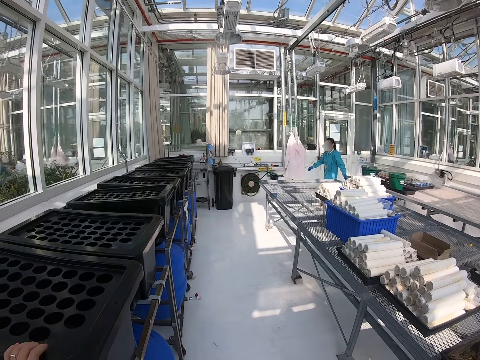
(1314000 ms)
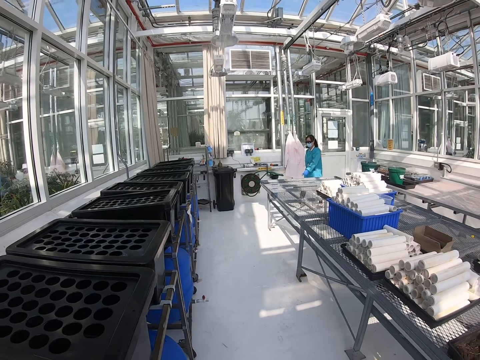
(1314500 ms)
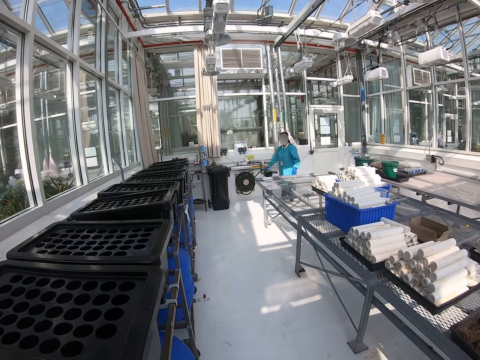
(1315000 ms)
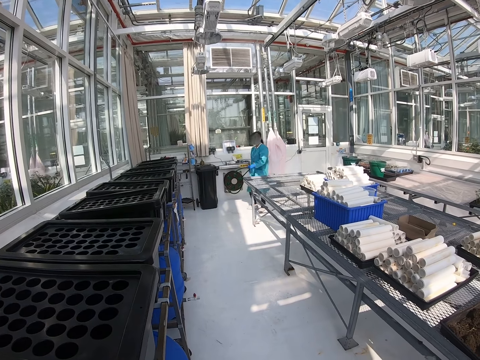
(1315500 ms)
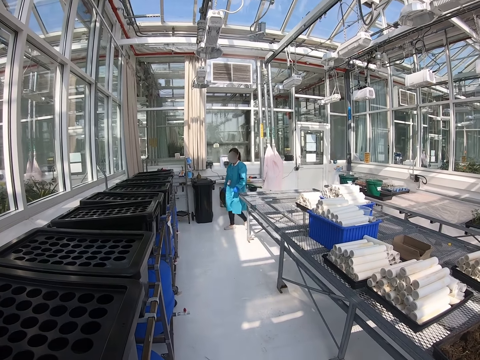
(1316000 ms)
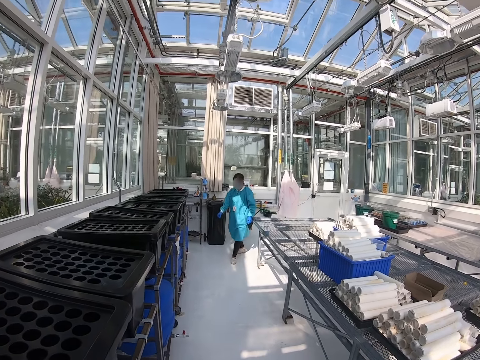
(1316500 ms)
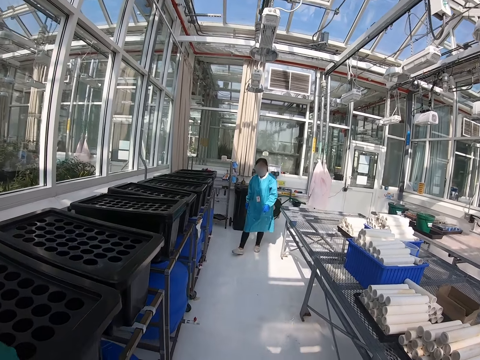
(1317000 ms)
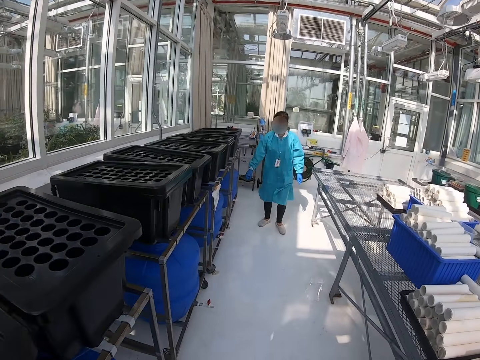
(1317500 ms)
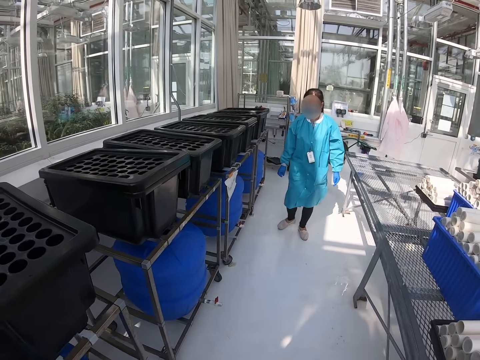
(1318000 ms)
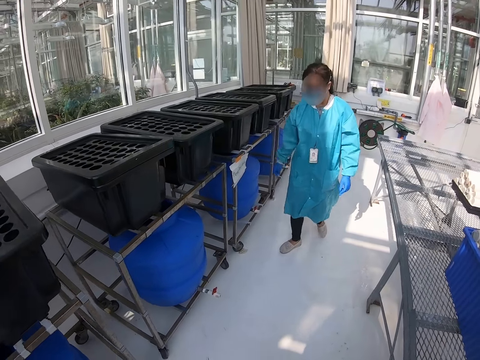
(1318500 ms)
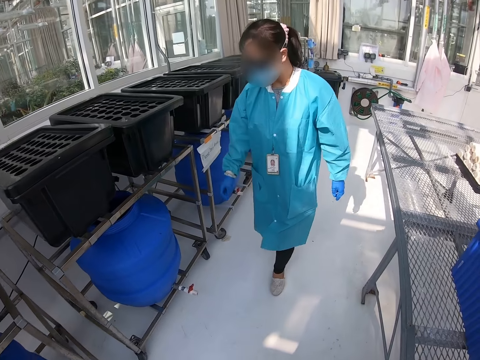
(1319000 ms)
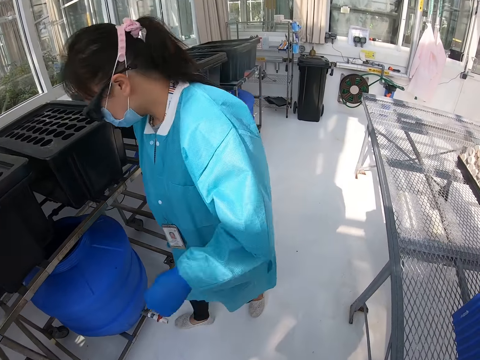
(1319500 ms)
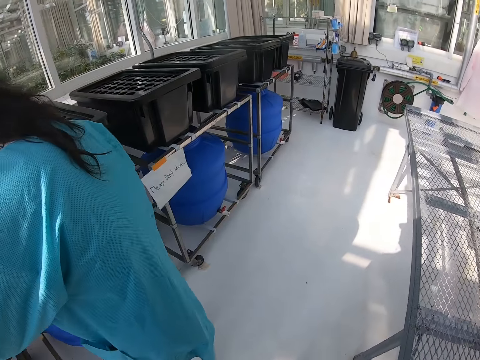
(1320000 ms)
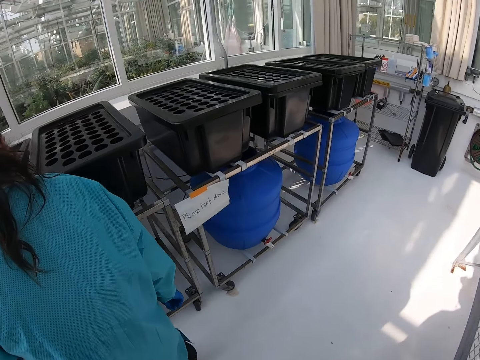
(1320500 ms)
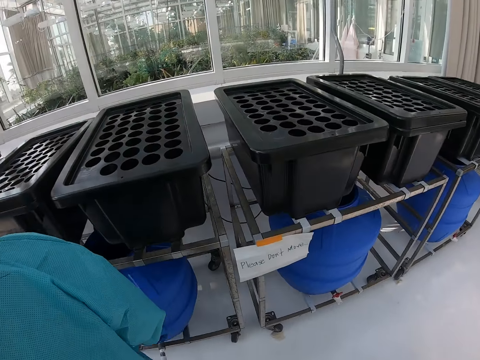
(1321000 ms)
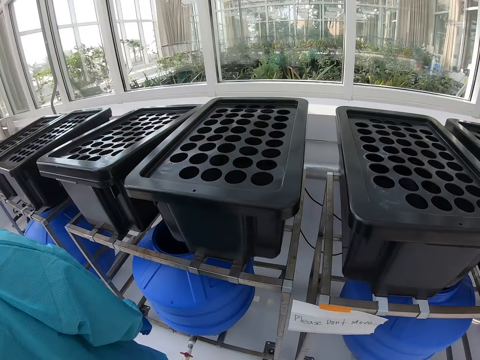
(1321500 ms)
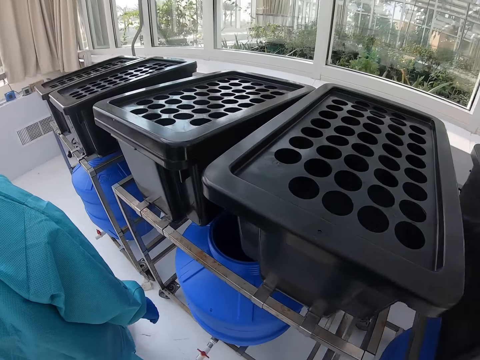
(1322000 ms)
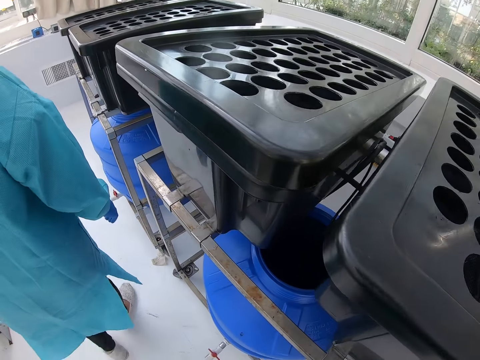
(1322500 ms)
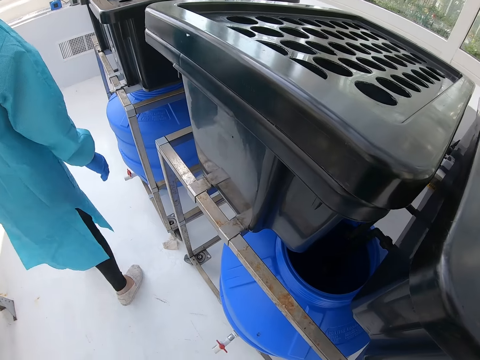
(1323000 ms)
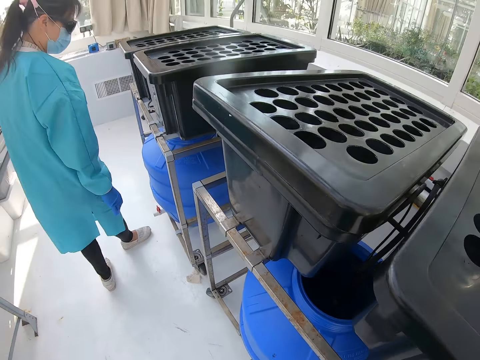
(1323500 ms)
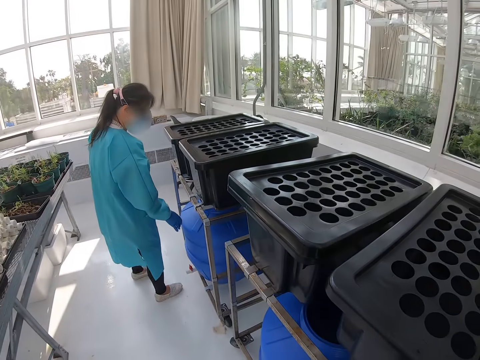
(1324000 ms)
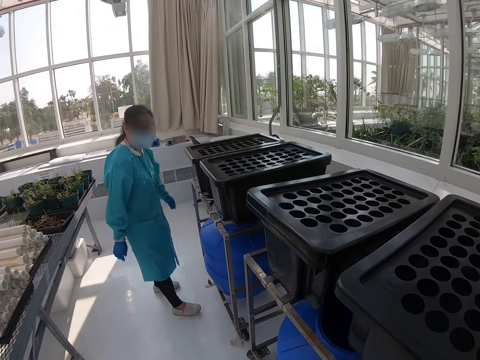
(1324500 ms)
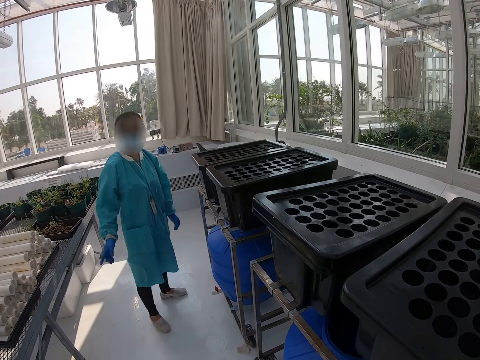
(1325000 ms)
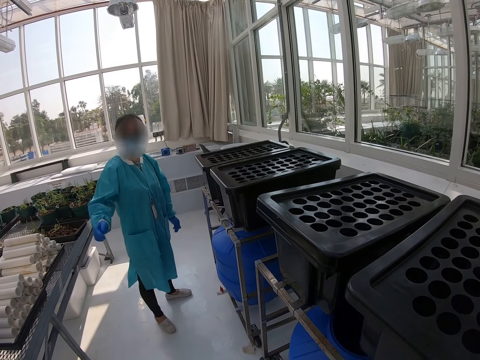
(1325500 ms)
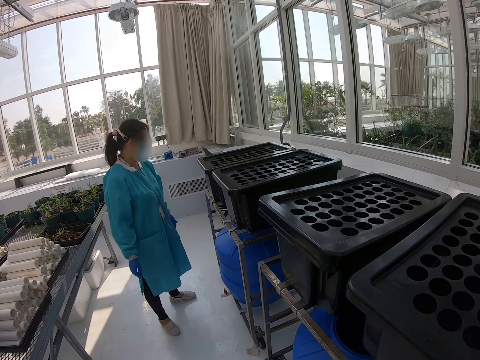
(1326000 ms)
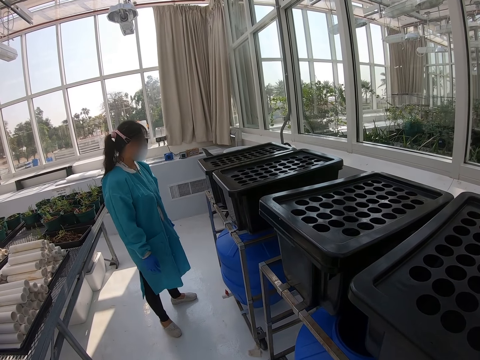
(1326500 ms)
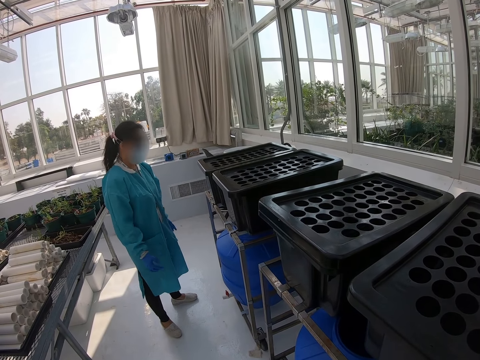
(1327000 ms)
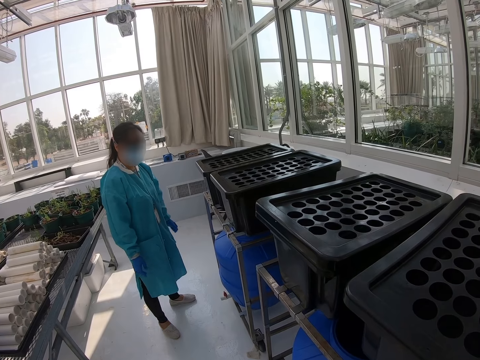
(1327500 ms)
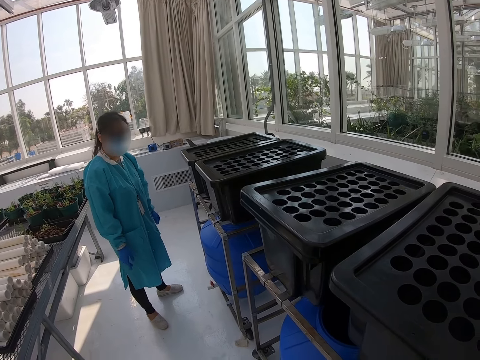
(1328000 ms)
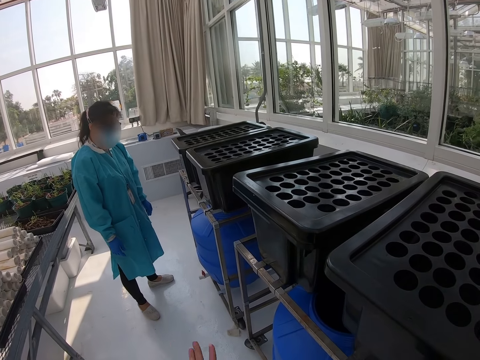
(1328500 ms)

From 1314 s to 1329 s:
The camera wearer walks. A woman looks for something. The camera wearer turns. They talk with the woman.

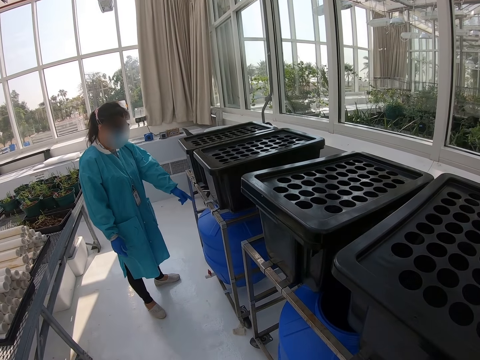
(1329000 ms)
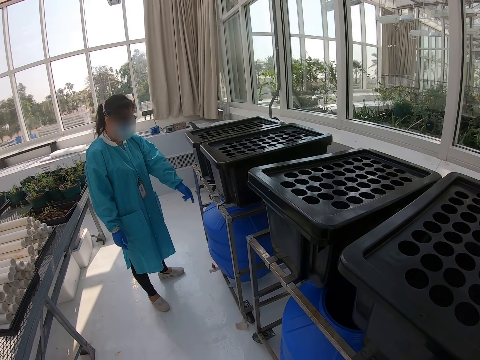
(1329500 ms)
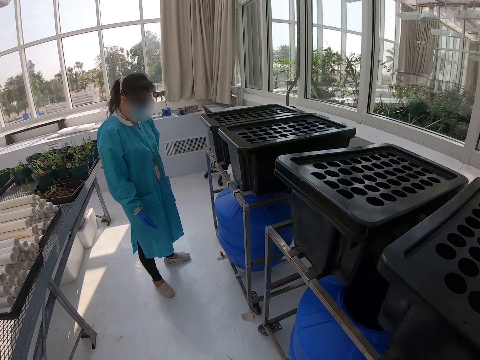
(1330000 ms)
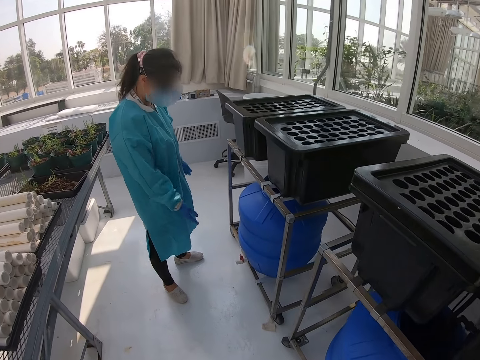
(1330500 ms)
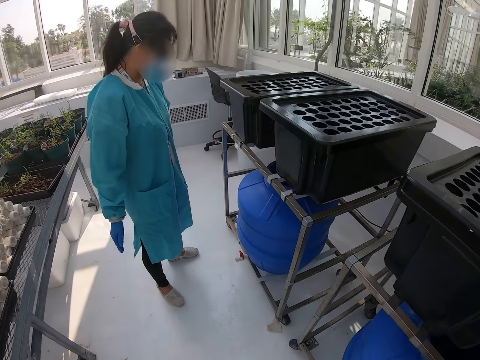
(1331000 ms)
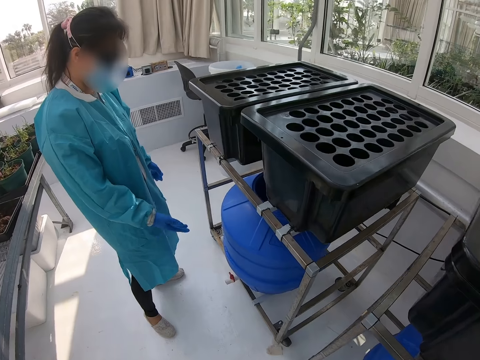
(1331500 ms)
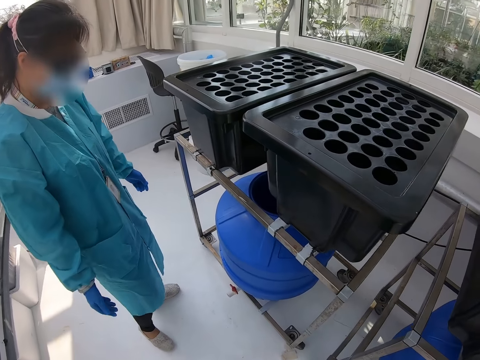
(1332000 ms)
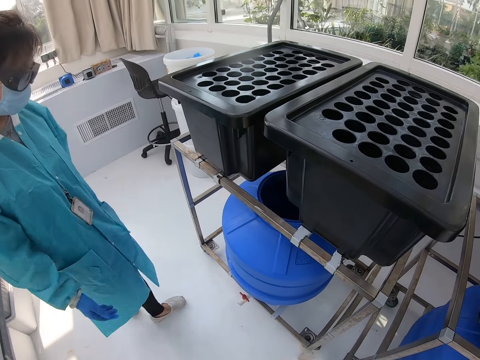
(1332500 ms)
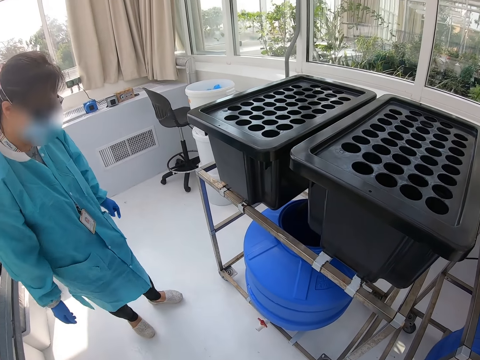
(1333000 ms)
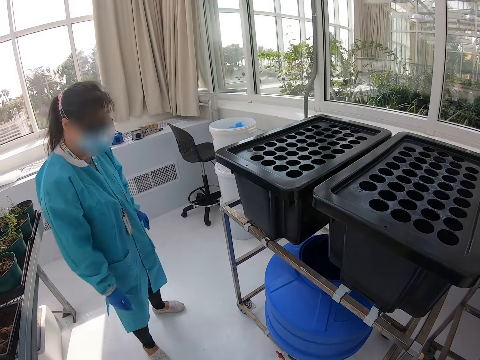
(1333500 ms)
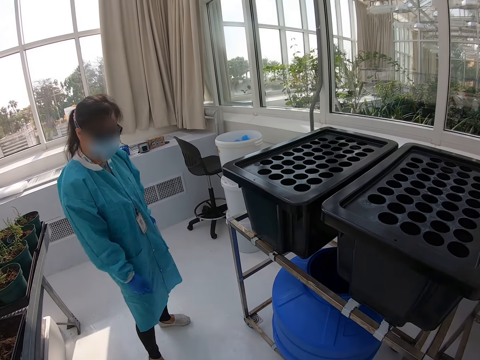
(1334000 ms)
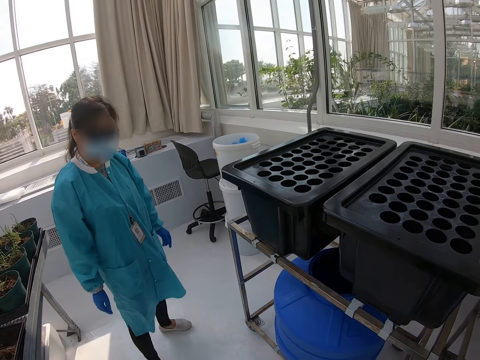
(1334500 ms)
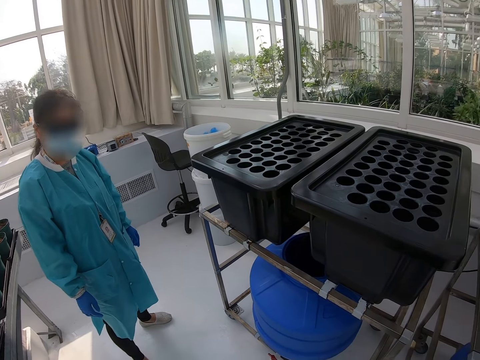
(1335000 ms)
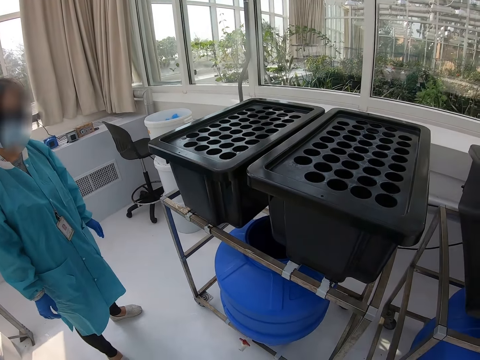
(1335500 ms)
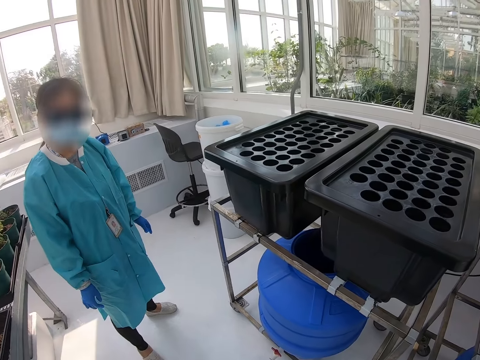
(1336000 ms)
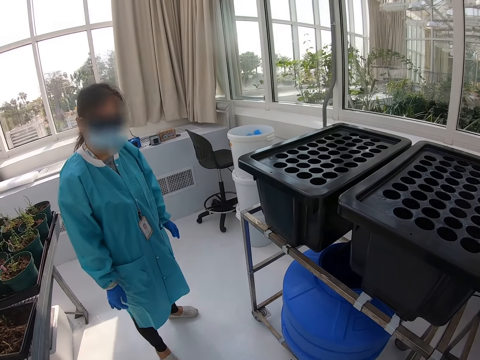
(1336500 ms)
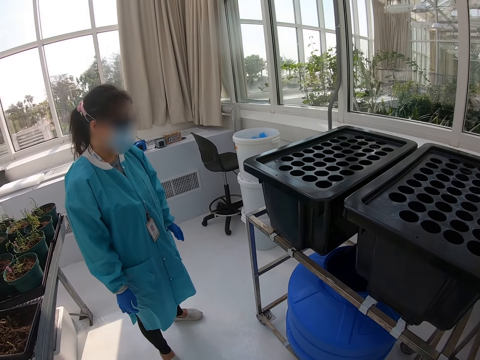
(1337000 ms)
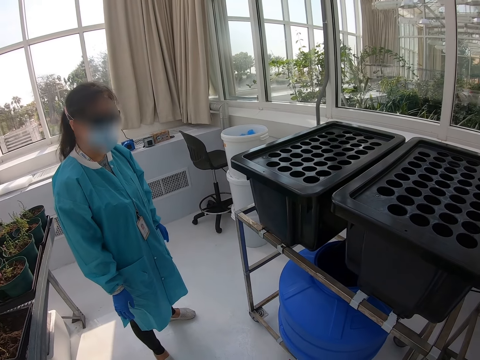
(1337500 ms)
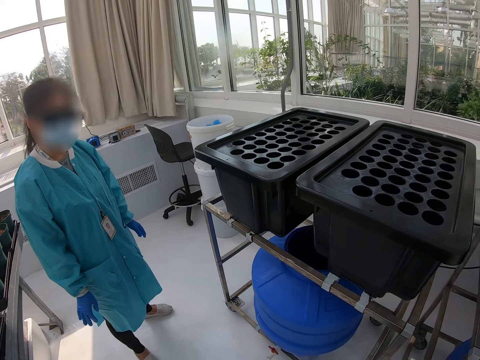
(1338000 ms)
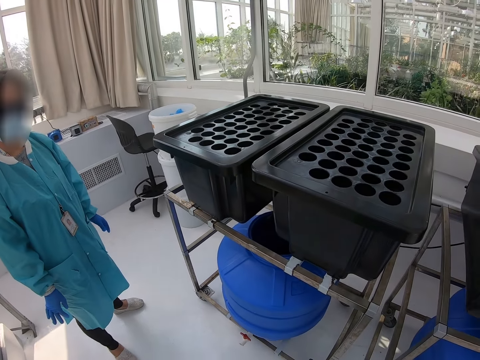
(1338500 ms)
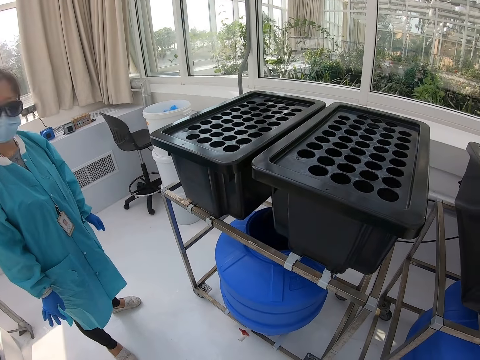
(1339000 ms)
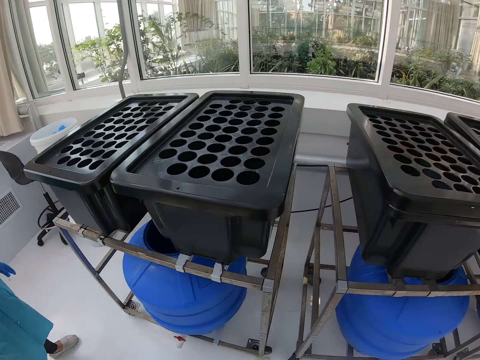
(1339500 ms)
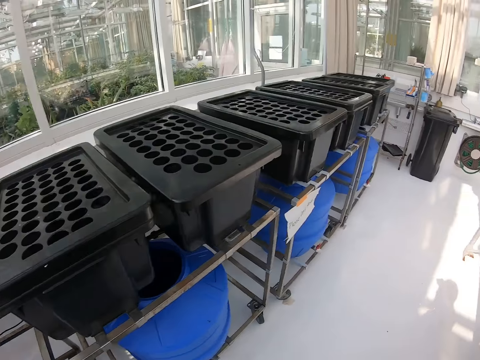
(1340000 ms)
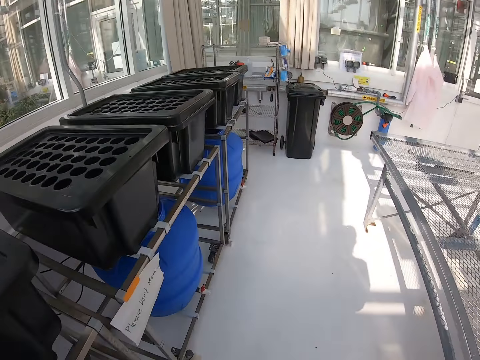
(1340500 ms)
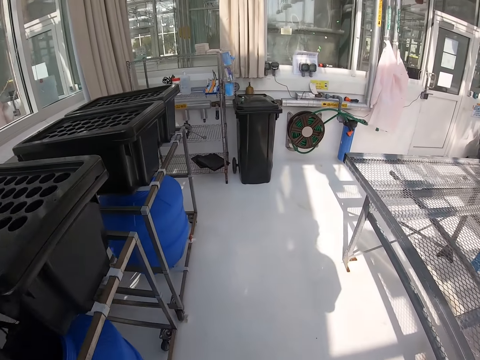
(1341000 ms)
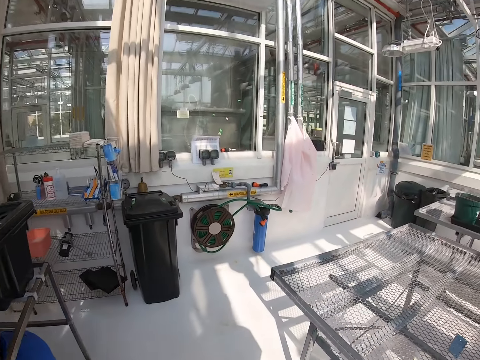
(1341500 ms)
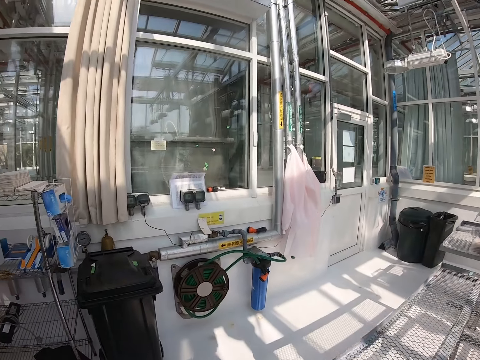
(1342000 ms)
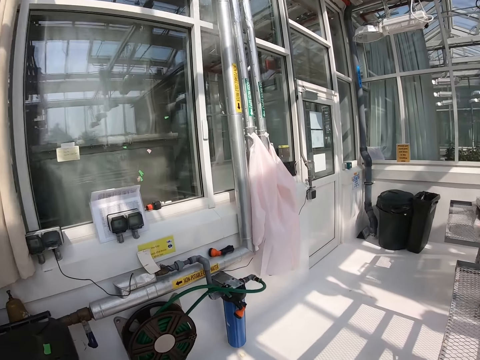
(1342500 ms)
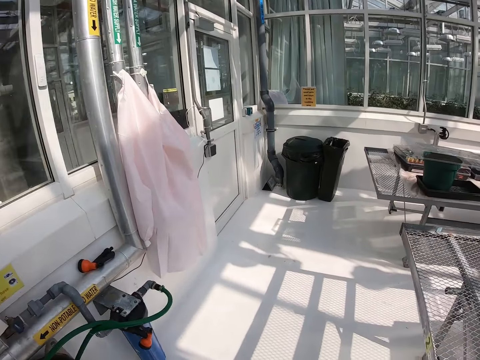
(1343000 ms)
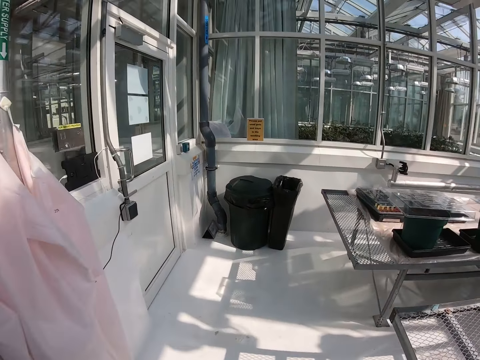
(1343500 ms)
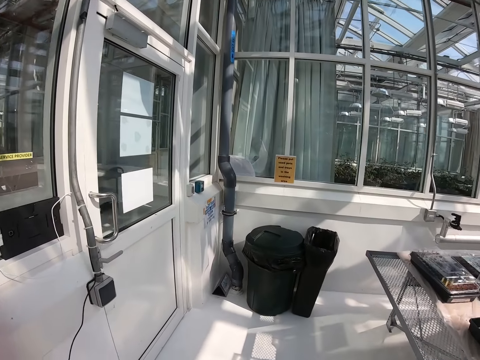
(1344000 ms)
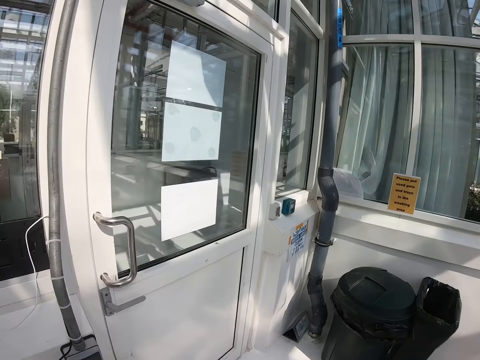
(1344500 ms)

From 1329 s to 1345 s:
The camera wearer moves forward. A woman moves backward. The camera wearer turns around and walks in the room. They turn right.
